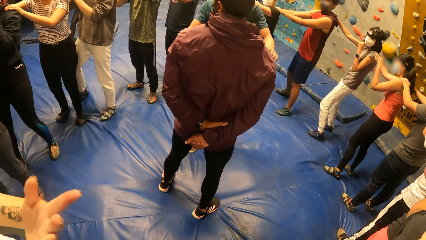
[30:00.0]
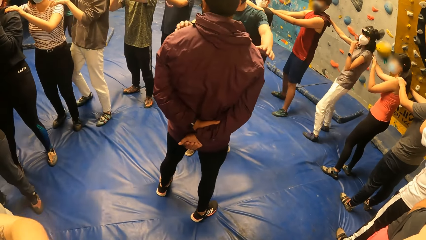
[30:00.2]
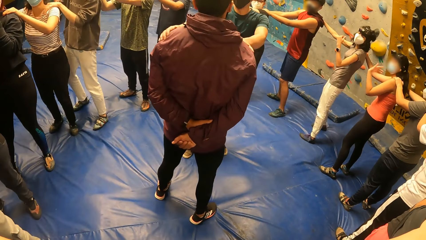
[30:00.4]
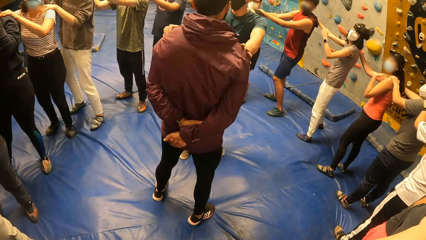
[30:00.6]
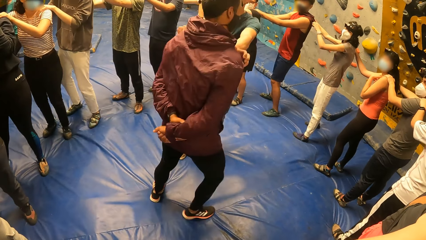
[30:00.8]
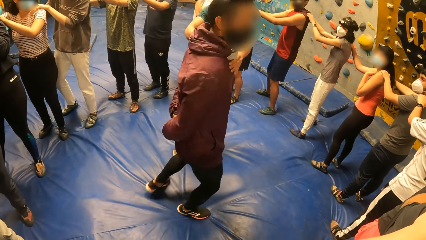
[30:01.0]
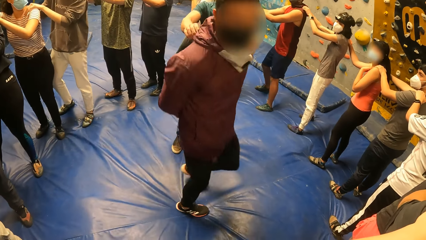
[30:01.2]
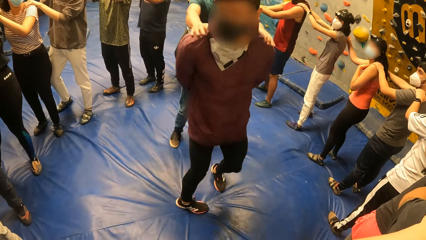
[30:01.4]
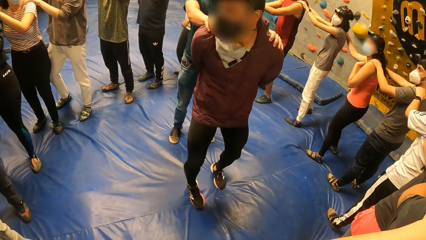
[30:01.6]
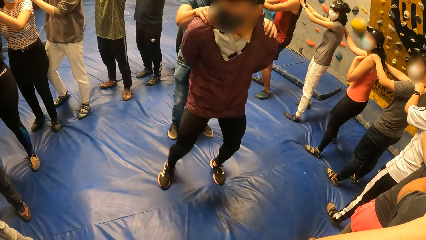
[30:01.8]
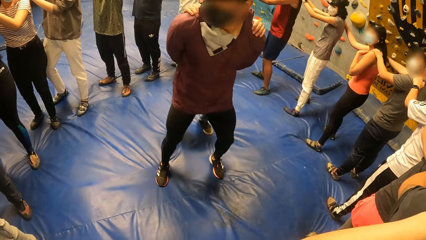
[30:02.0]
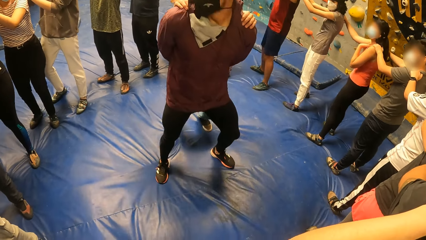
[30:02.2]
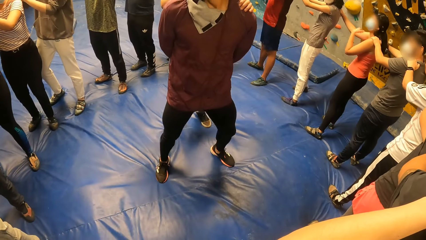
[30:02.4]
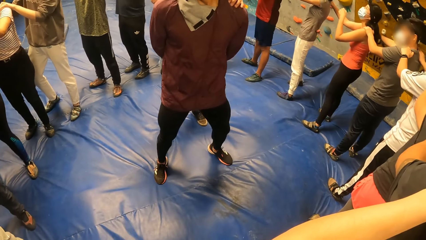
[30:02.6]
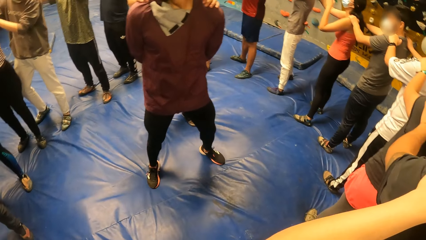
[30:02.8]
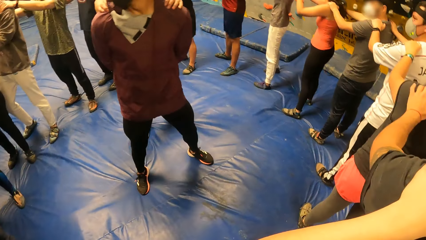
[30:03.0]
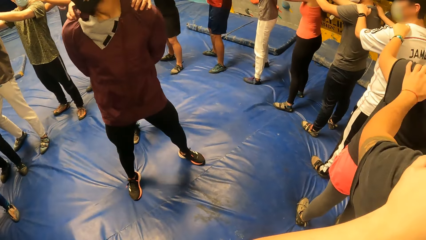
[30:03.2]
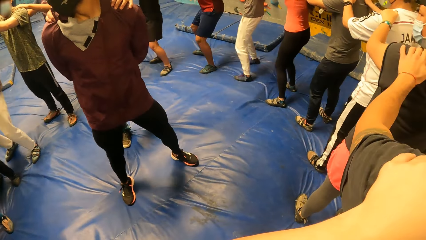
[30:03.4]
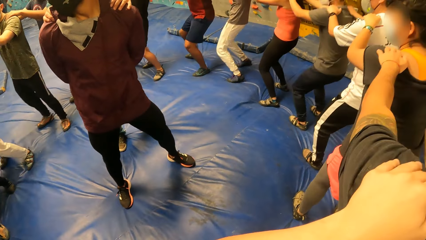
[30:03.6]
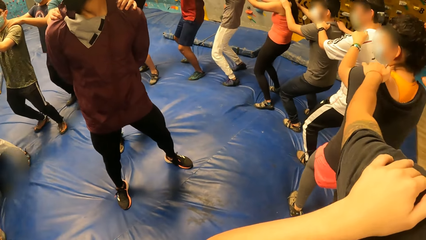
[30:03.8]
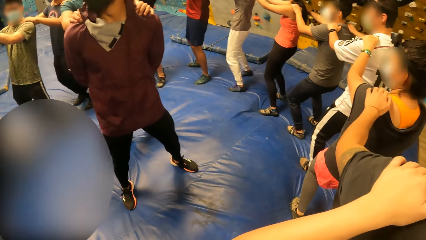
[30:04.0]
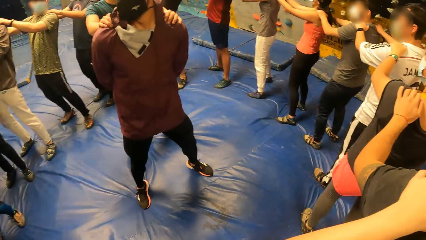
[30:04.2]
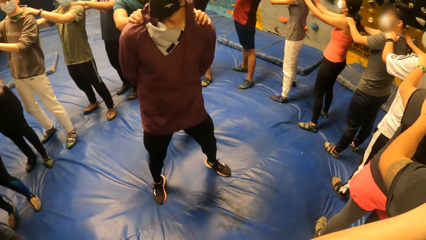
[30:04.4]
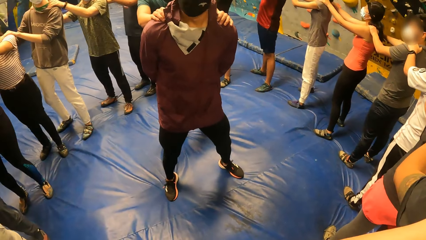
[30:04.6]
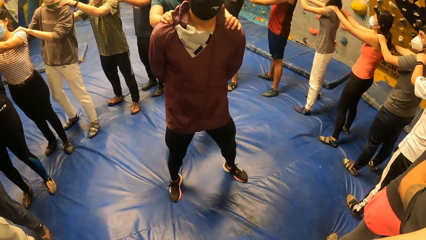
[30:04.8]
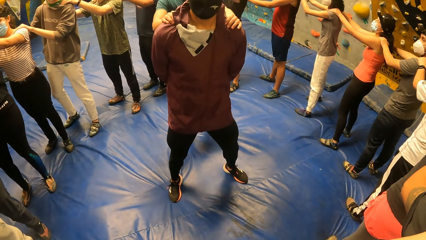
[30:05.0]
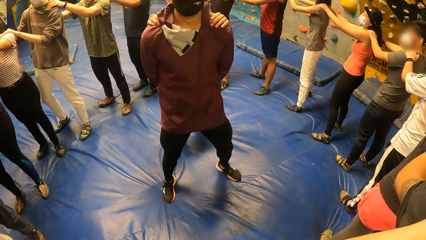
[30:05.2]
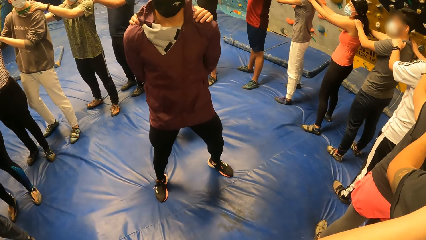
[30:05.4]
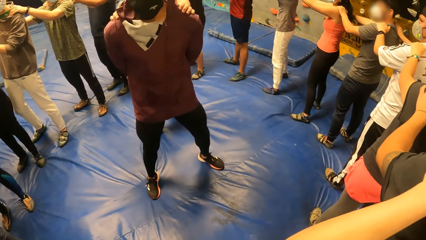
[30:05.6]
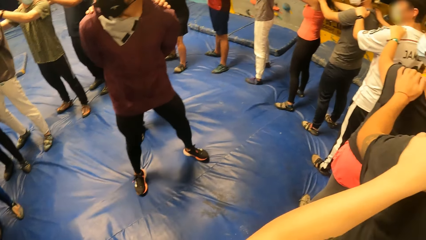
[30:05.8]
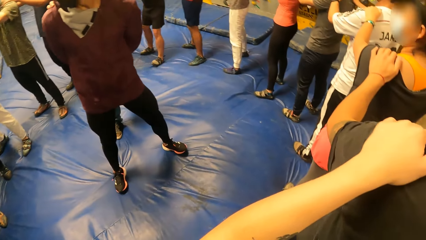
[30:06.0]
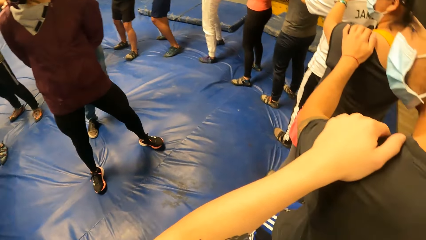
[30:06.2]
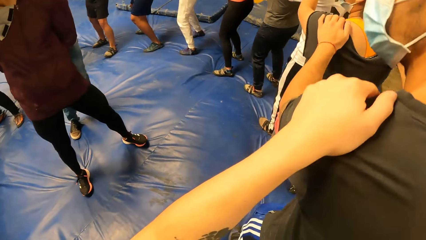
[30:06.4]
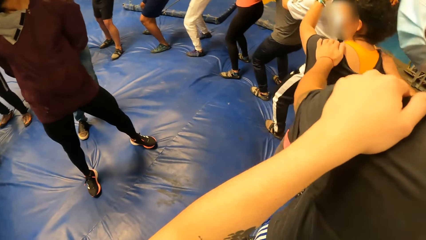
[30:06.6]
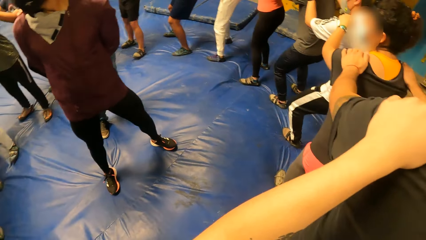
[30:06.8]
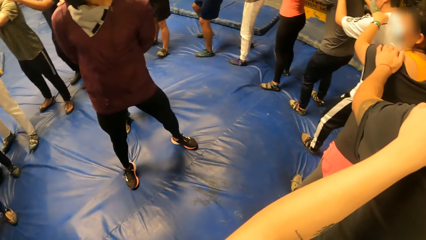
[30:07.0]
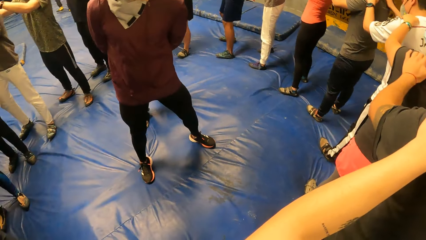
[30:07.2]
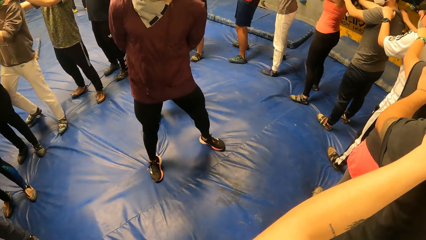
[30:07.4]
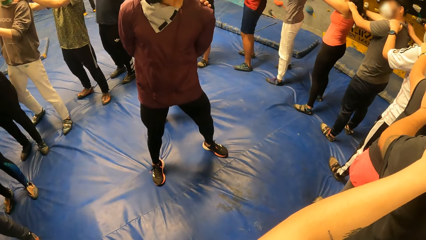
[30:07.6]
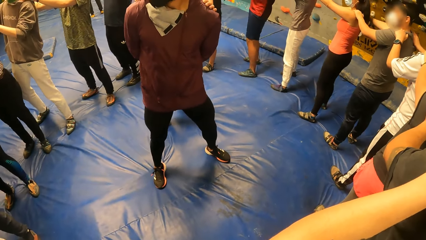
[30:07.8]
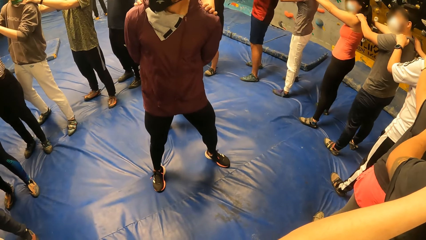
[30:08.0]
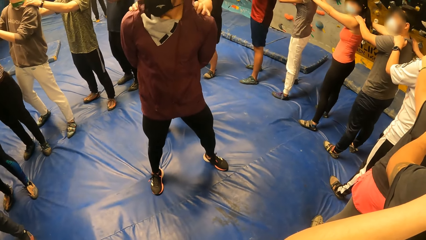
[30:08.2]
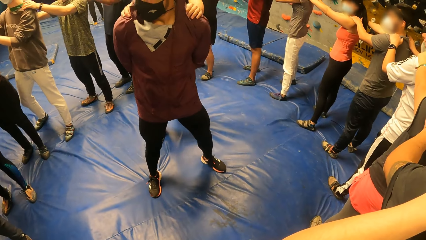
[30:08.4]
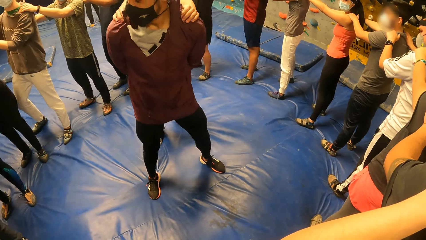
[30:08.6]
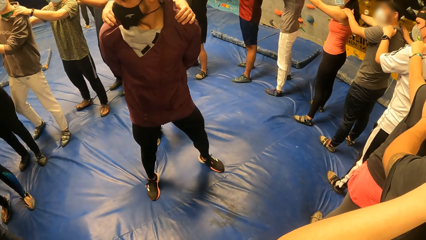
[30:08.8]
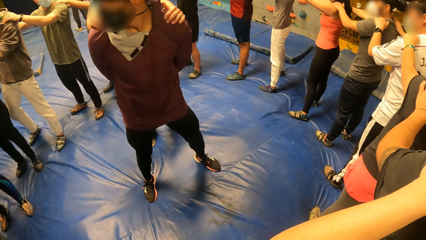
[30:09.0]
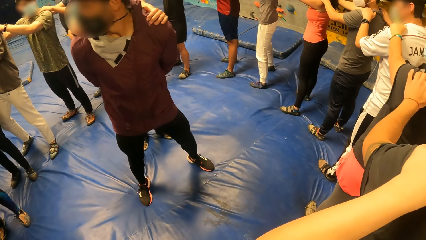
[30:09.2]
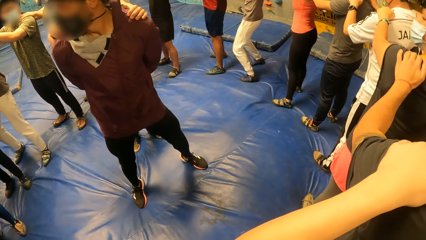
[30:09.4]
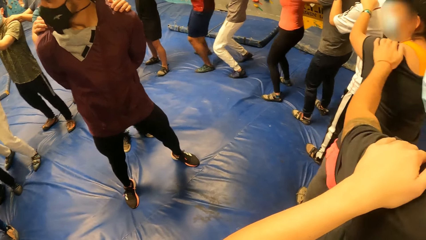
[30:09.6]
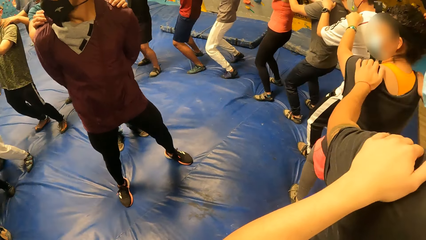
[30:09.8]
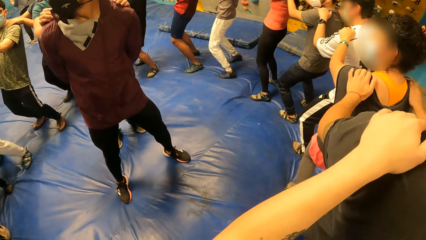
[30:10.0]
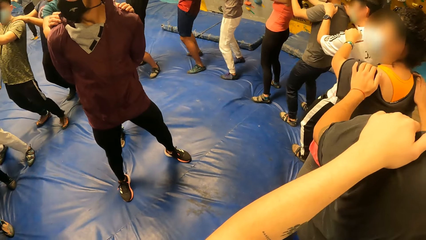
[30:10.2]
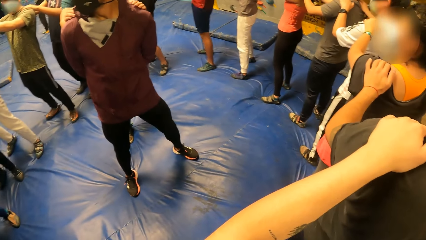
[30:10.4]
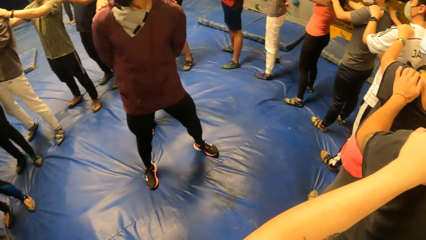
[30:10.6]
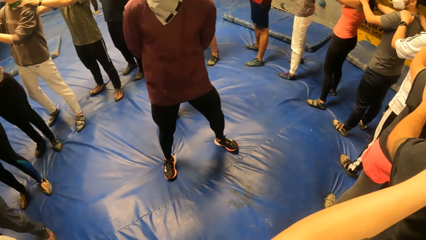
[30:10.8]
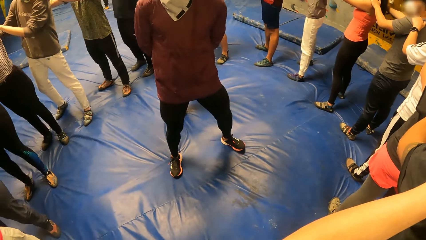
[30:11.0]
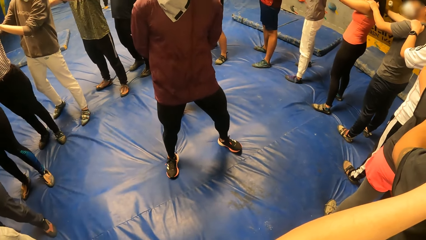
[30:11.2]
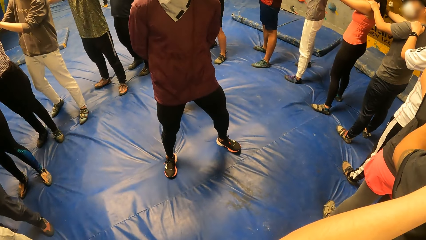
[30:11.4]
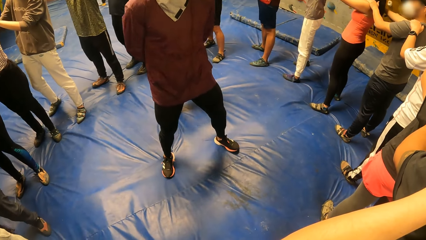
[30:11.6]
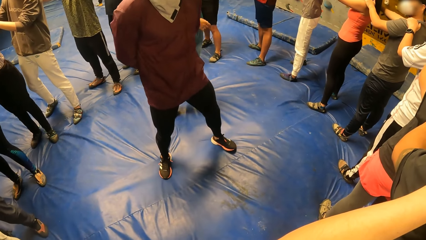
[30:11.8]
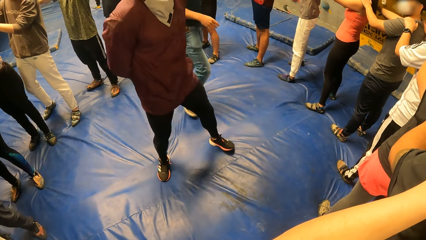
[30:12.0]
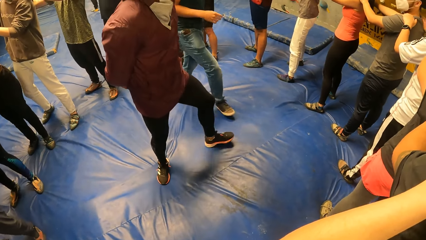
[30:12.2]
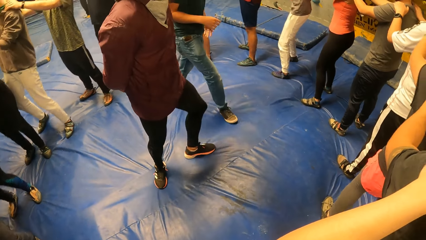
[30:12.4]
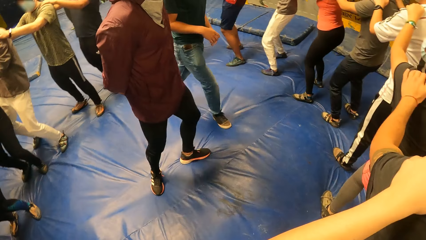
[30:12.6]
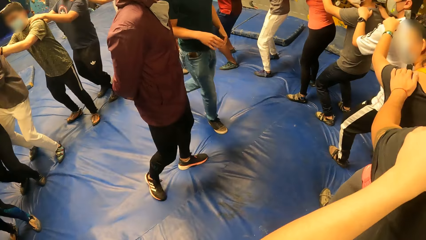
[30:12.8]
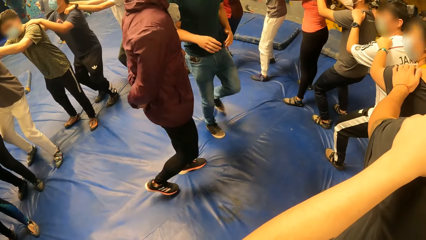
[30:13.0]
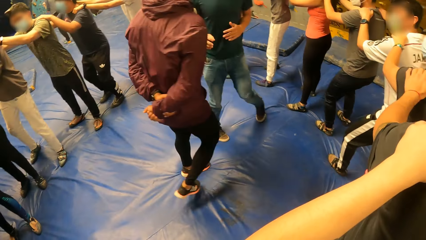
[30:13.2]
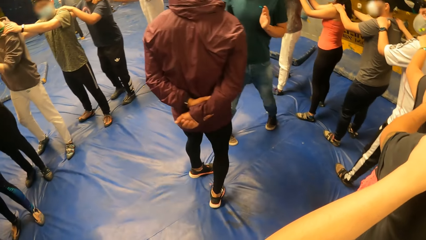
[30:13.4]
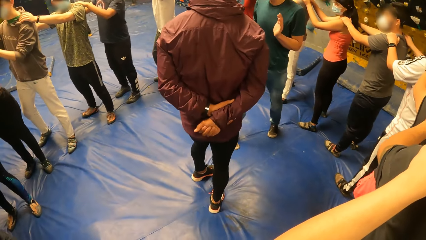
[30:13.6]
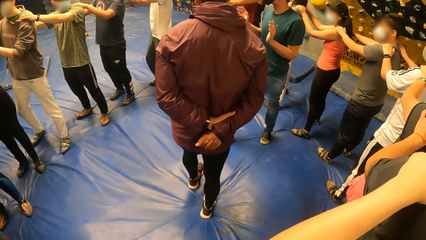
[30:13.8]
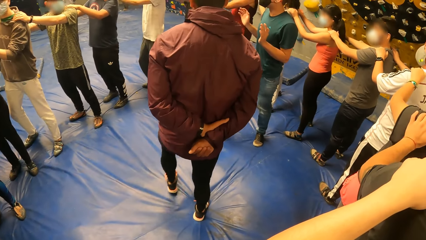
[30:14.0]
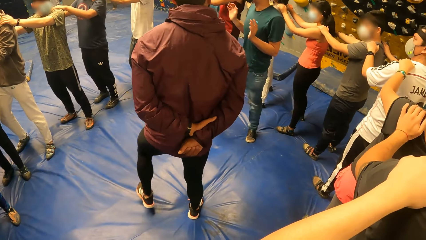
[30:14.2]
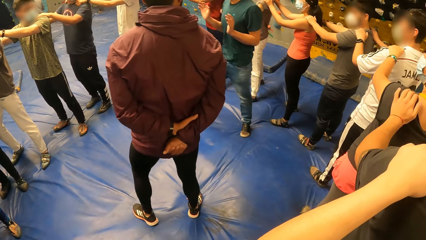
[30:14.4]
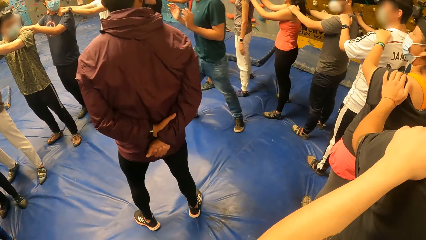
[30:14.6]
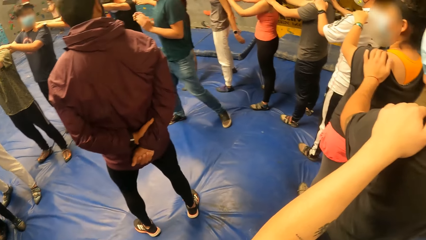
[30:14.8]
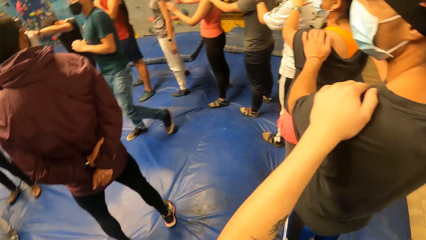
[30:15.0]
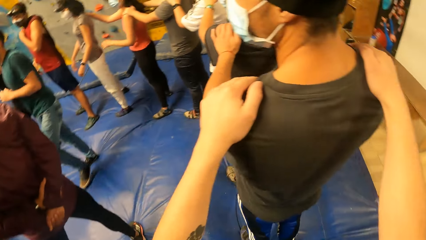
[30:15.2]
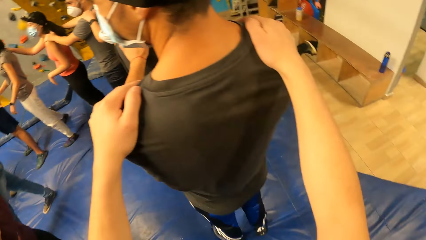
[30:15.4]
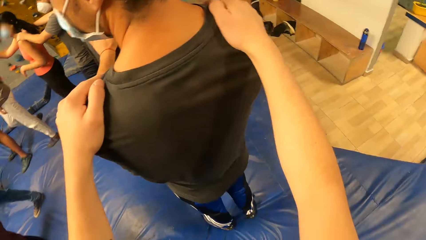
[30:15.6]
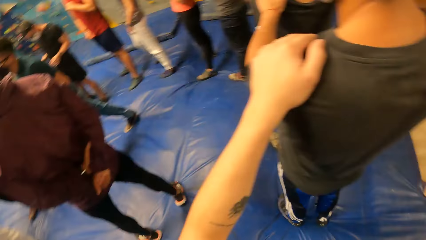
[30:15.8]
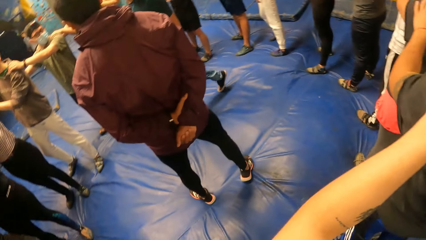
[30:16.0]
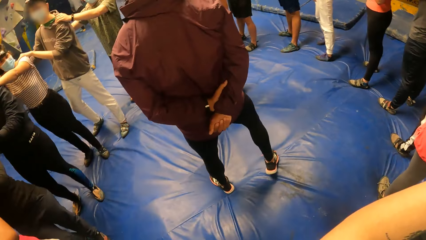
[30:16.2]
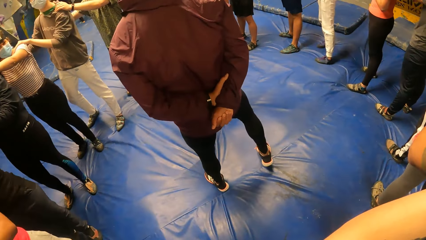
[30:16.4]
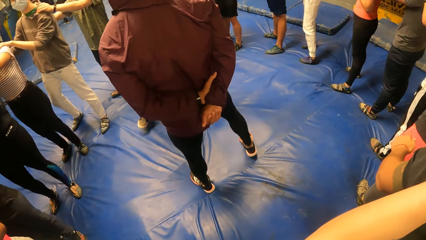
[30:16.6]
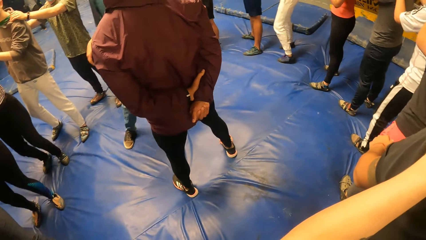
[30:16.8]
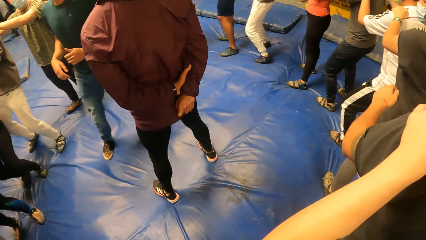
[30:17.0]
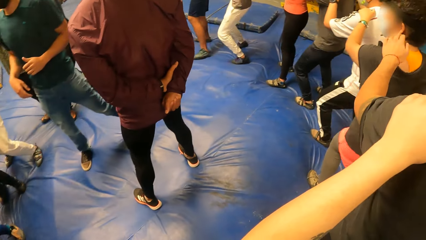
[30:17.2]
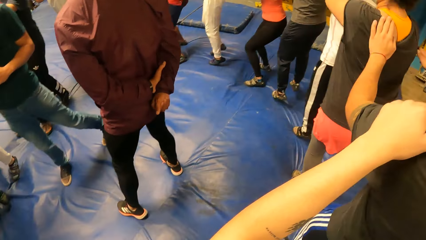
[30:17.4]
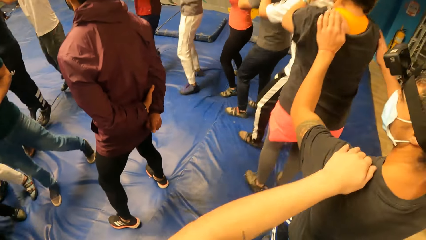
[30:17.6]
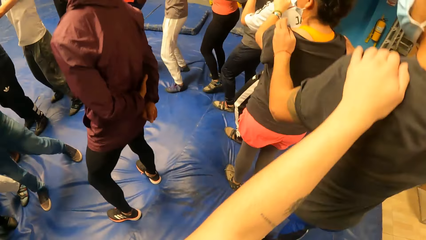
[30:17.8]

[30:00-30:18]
A man holds another man on his shoulder. The camera wearer jumps on the exercise mat. They bend along the line. The first man walks around the room. The camera wearer turns around the line.
